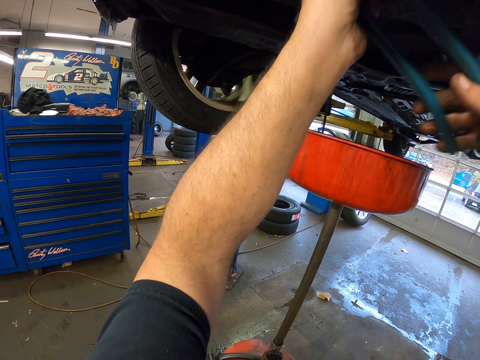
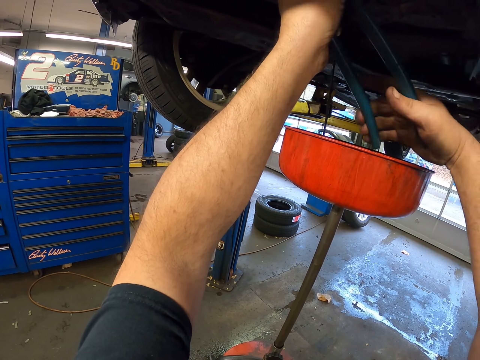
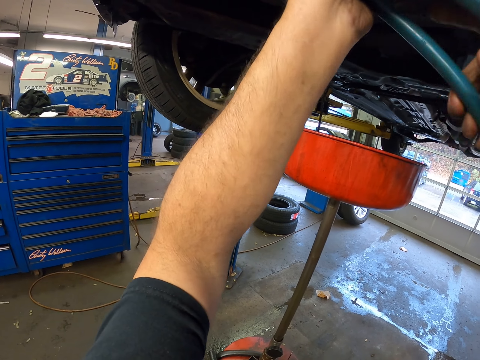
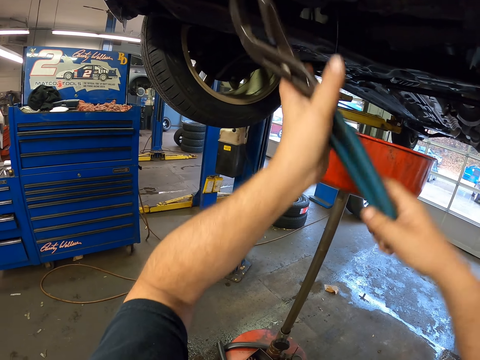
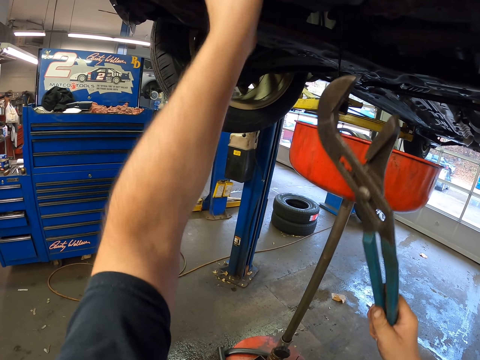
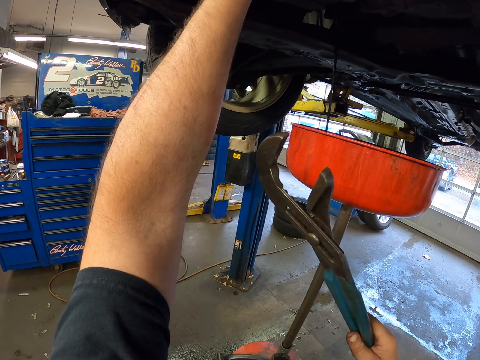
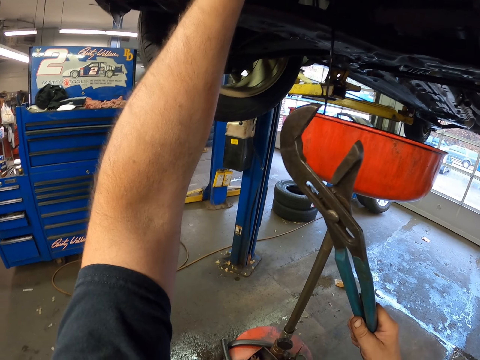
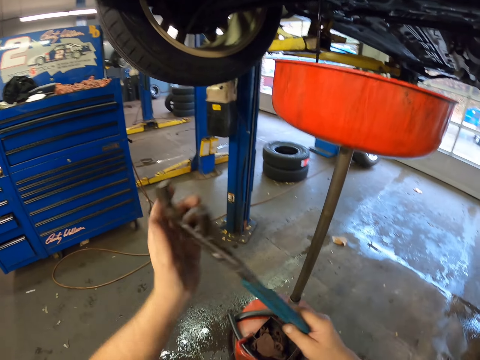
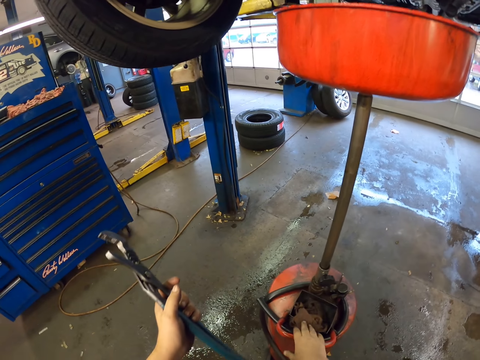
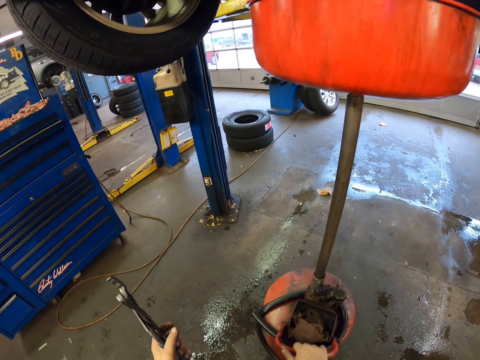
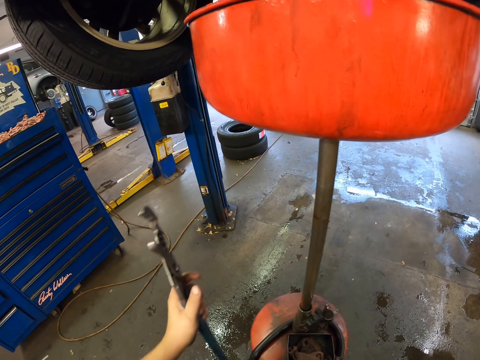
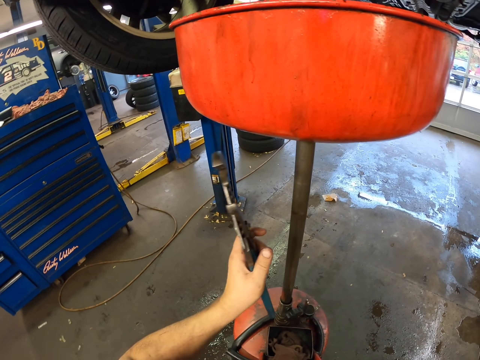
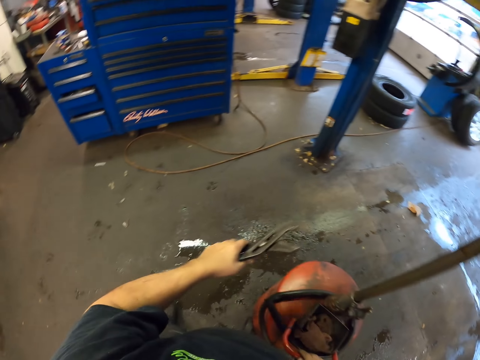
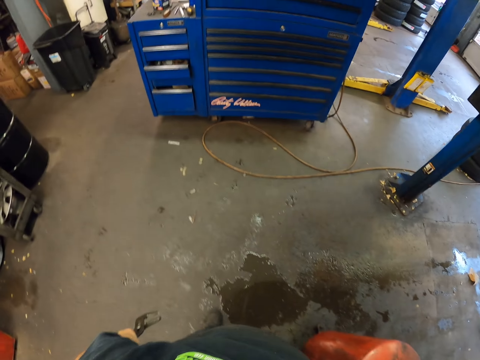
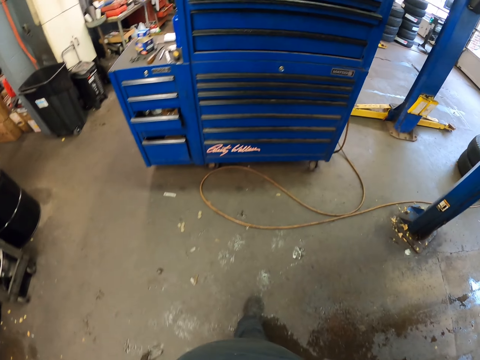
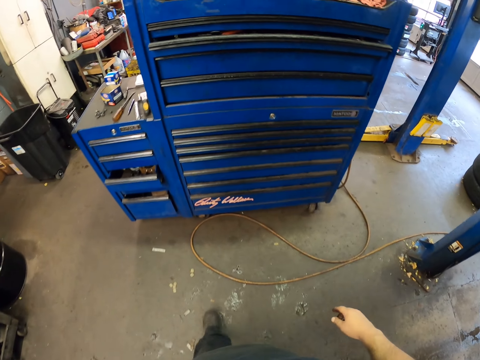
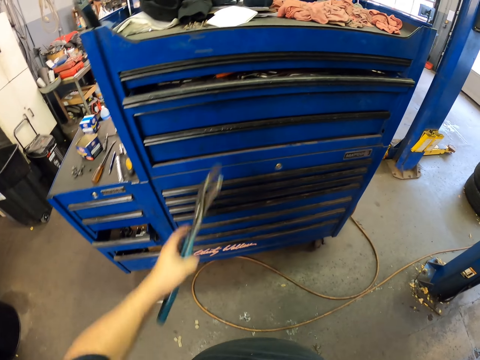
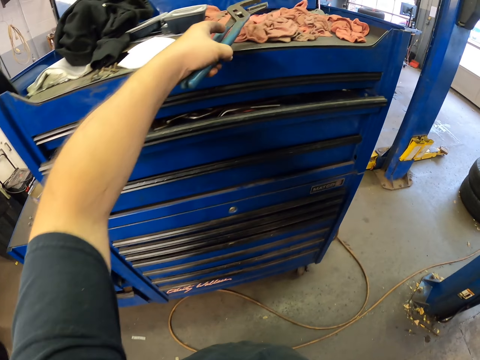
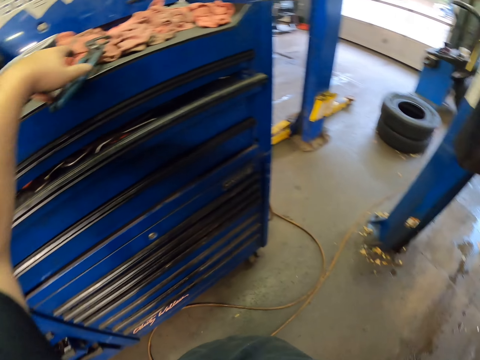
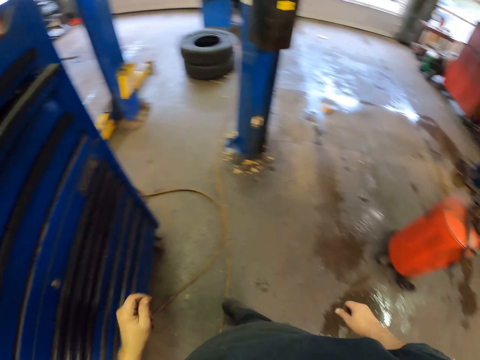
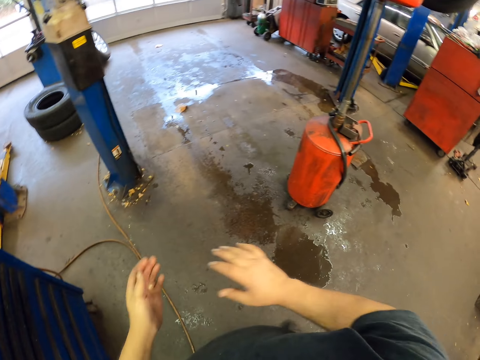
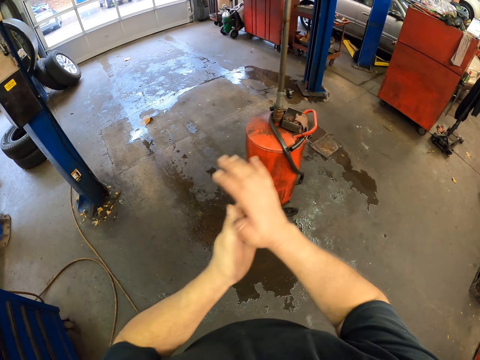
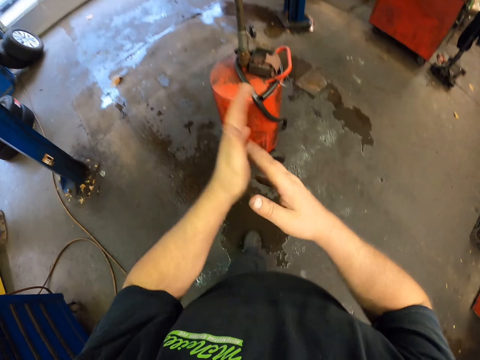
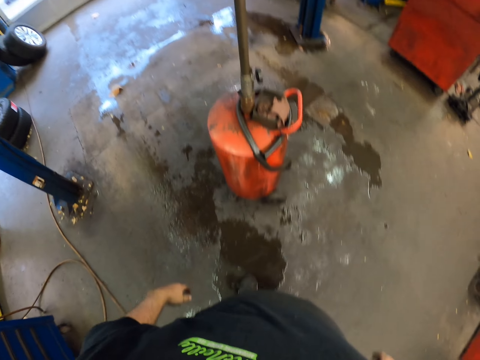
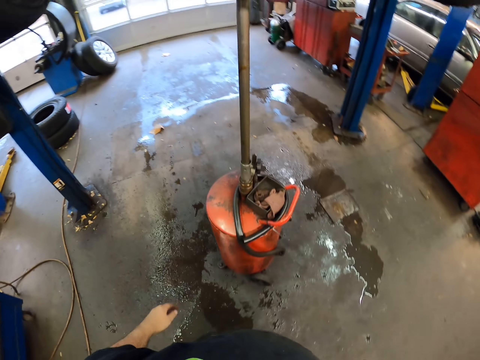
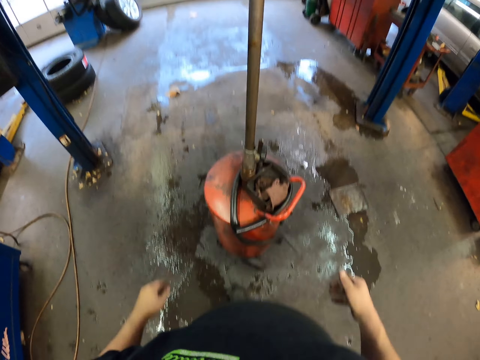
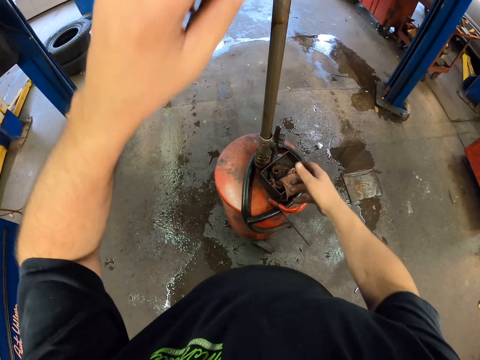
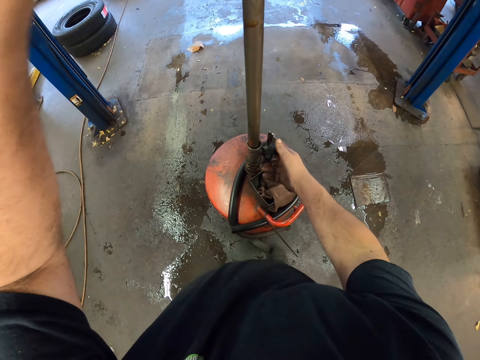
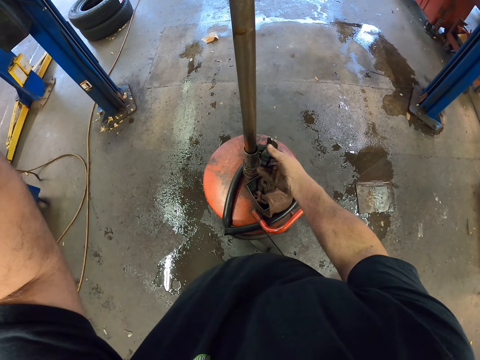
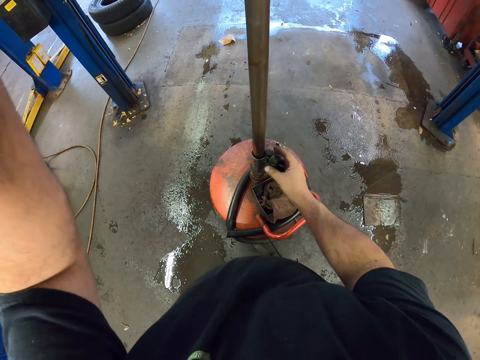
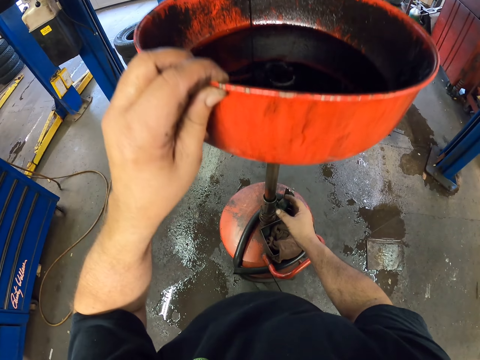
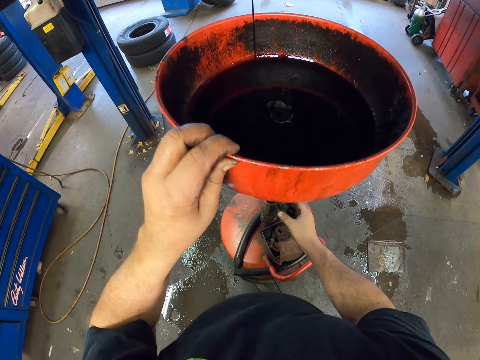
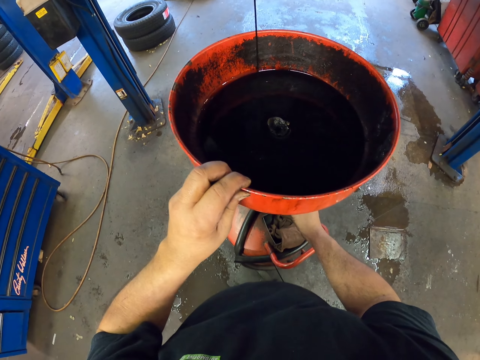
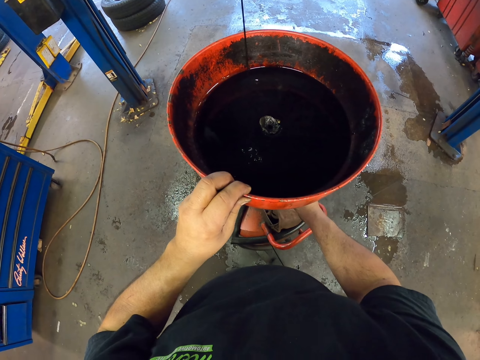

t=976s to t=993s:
The camera wearer unties the nut with their hand. They move the oil bowl, walk around and put the pliers down. They adjust the oil bowl.

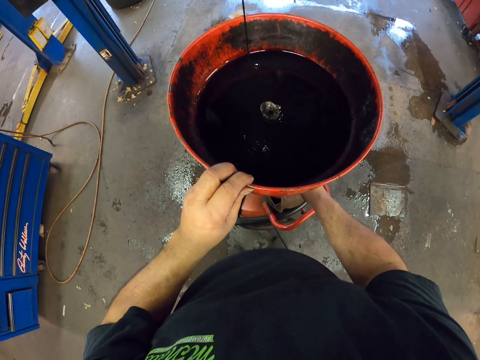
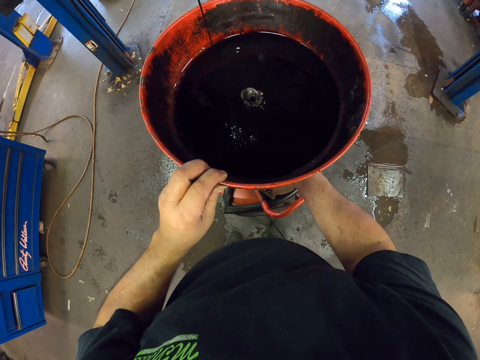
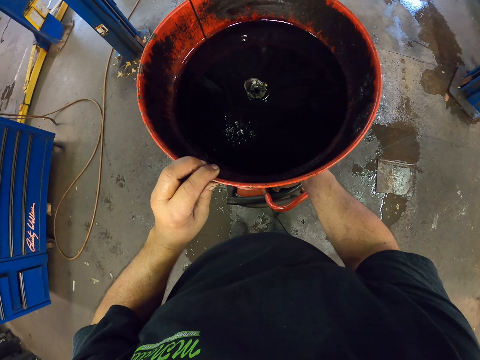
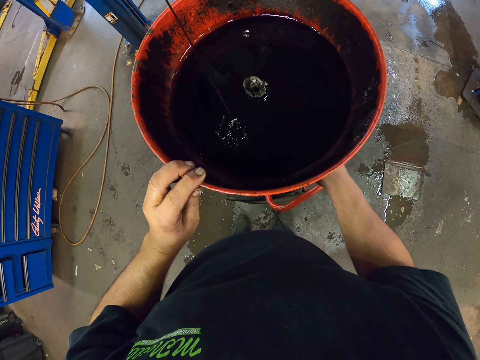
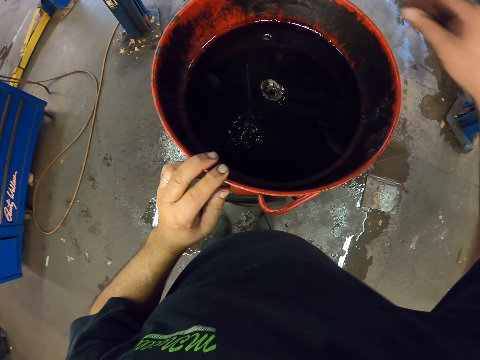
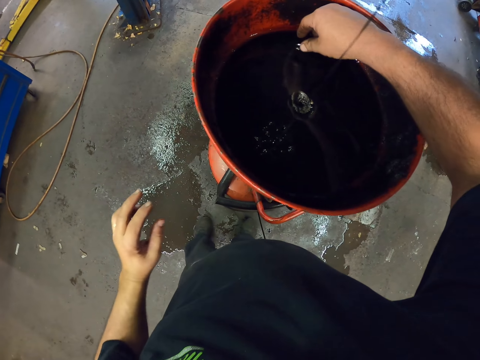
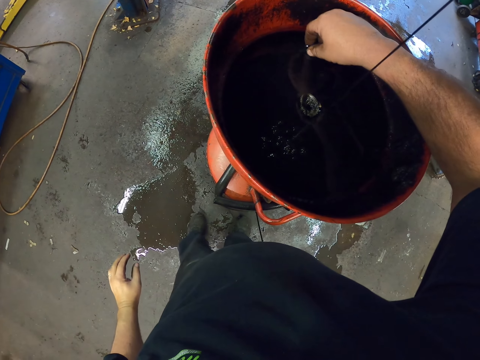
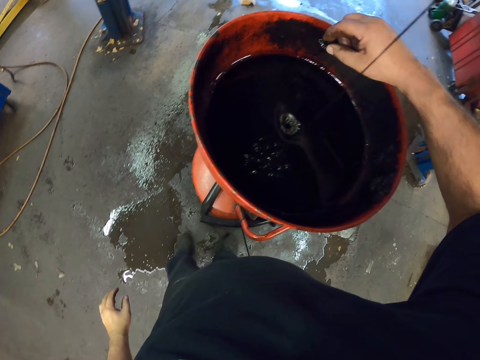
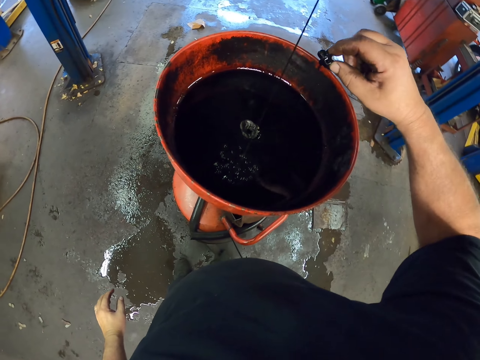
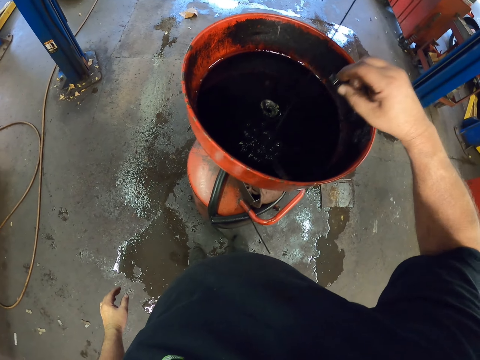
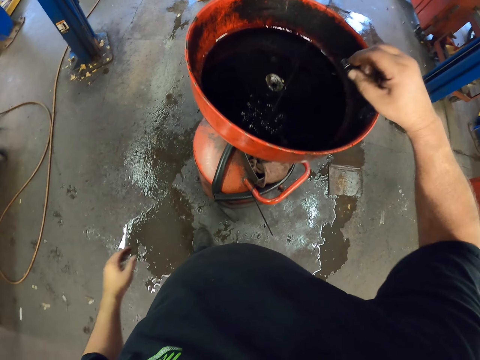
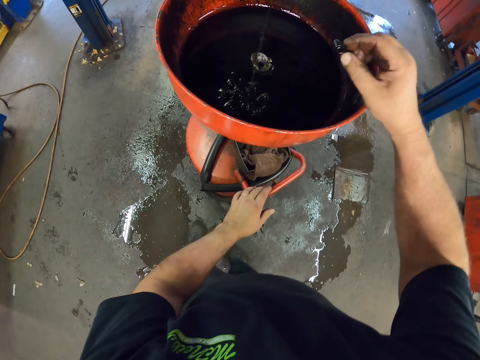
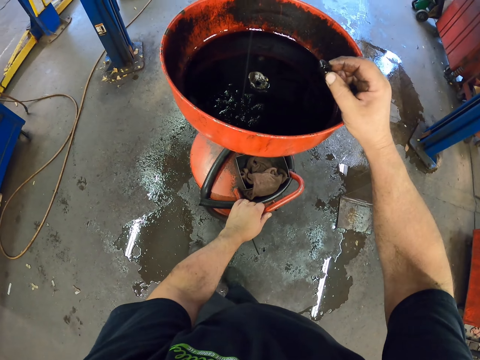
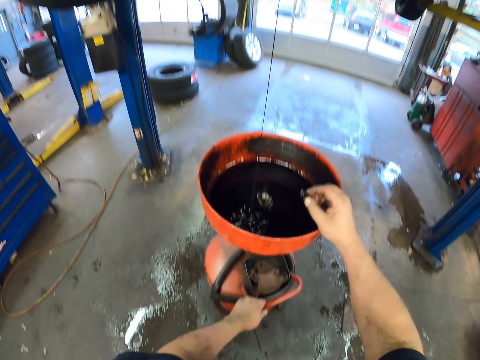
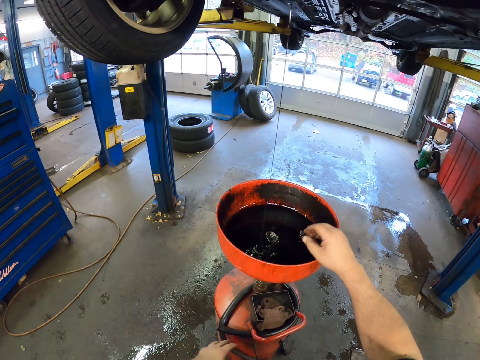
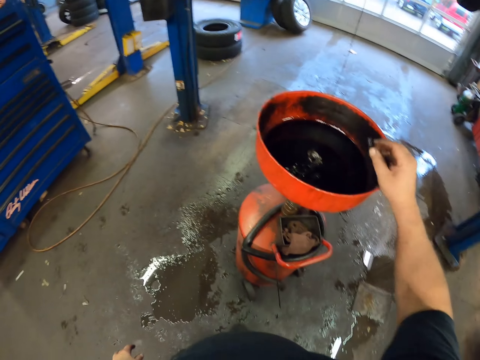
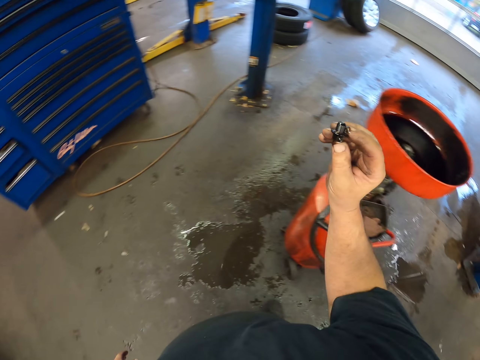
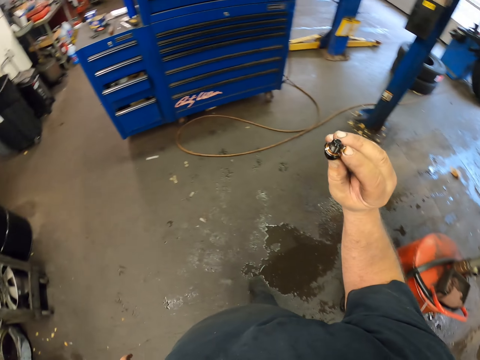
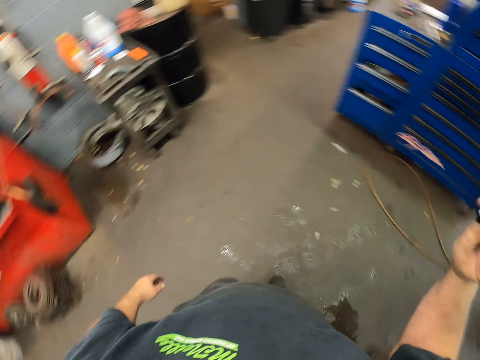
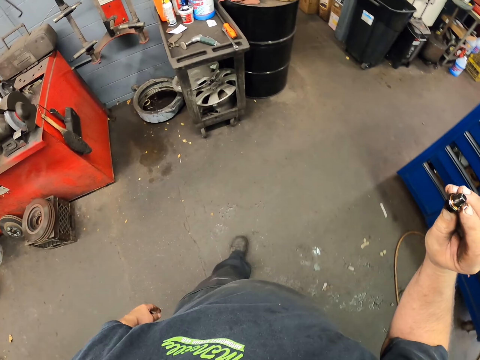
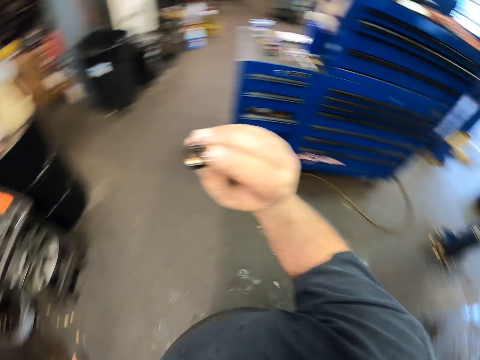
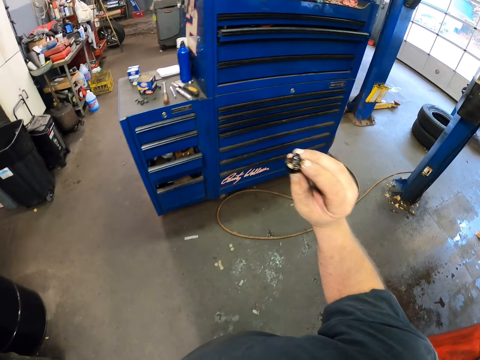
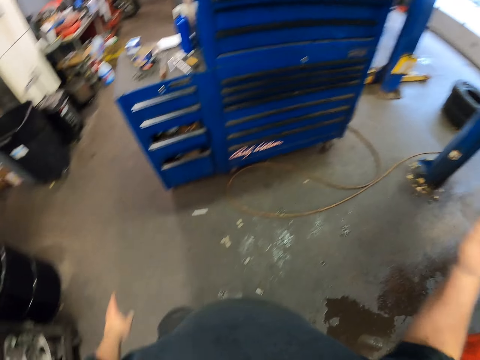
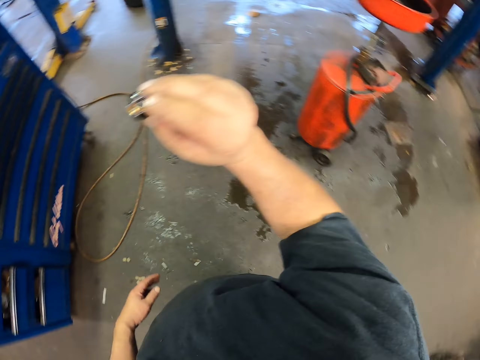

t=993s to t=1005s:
The camera wearer takes the nut from the oil. They walk around and look around.
